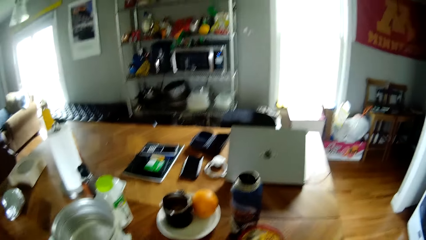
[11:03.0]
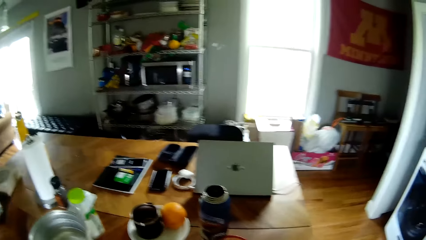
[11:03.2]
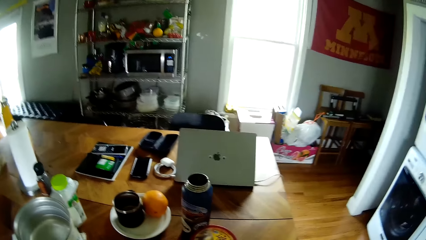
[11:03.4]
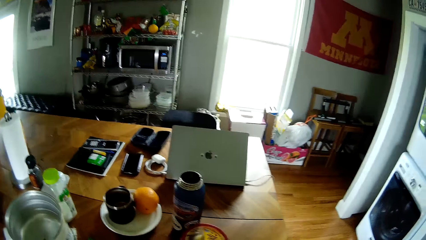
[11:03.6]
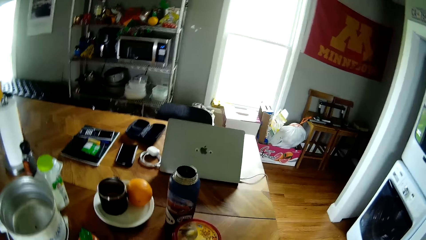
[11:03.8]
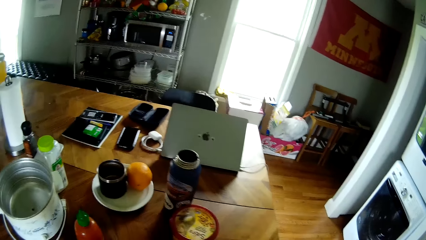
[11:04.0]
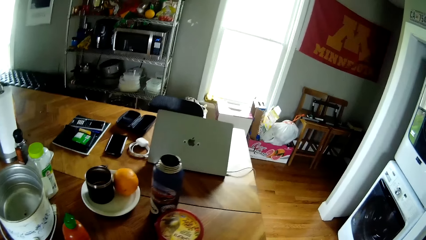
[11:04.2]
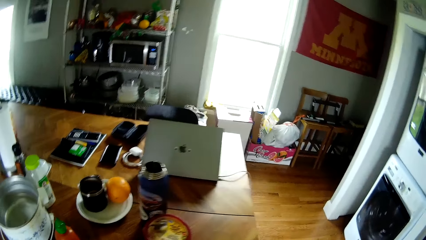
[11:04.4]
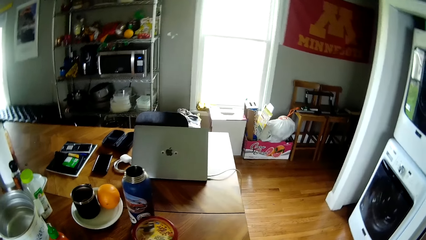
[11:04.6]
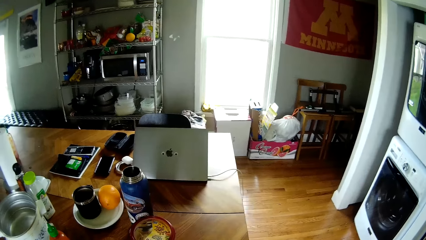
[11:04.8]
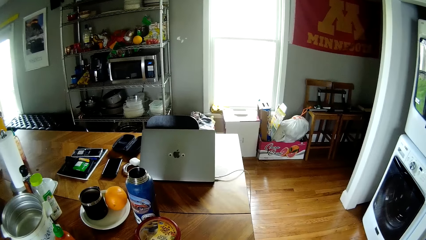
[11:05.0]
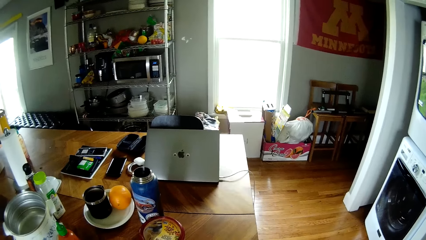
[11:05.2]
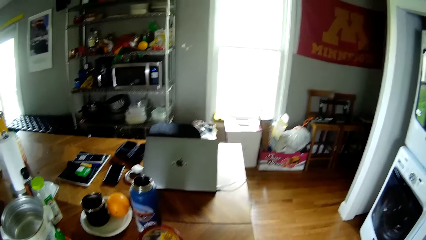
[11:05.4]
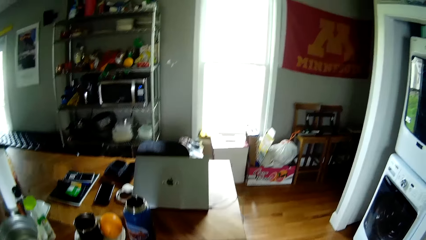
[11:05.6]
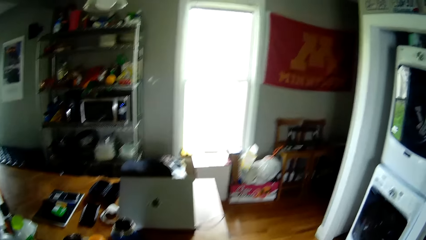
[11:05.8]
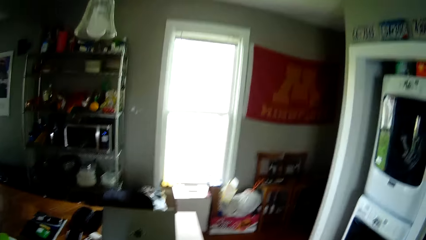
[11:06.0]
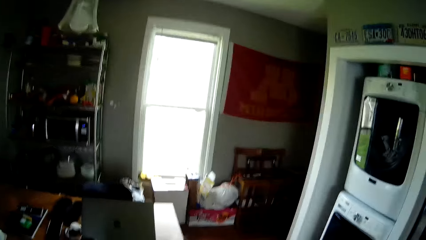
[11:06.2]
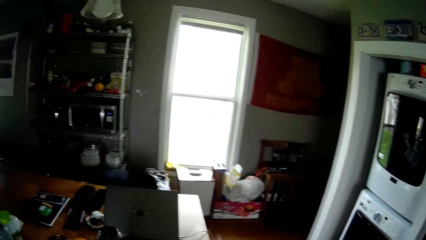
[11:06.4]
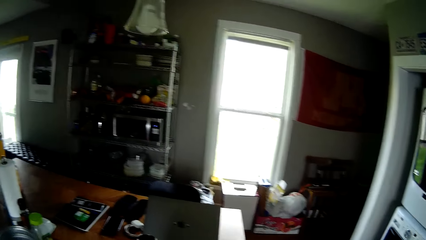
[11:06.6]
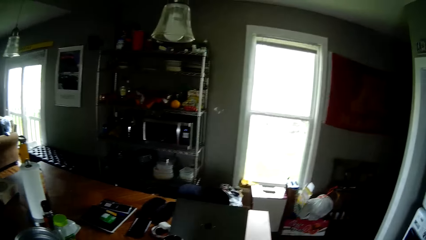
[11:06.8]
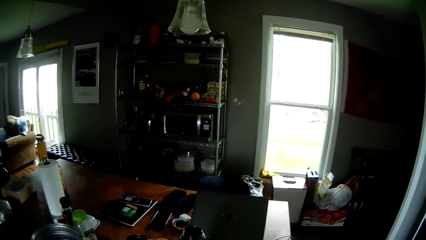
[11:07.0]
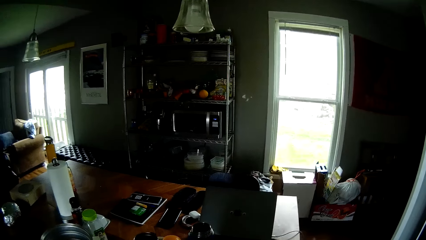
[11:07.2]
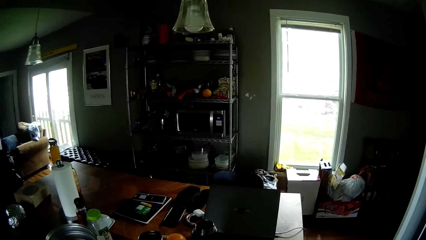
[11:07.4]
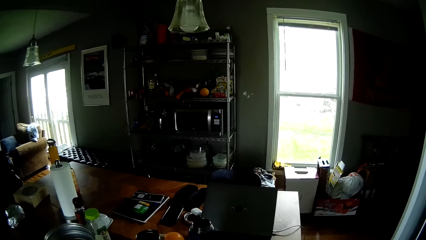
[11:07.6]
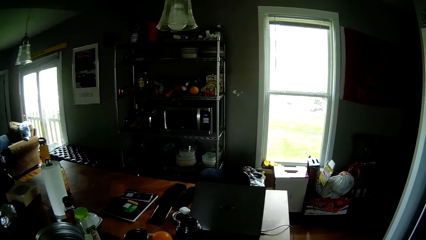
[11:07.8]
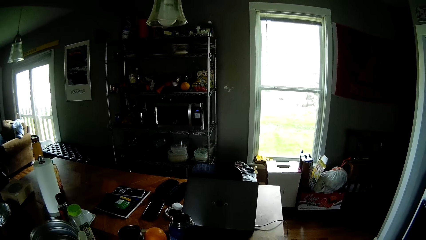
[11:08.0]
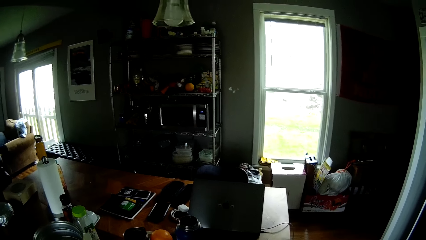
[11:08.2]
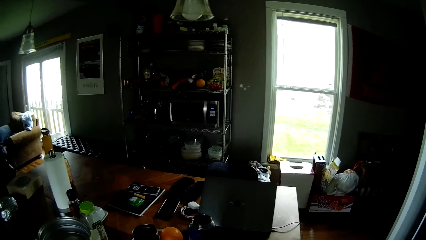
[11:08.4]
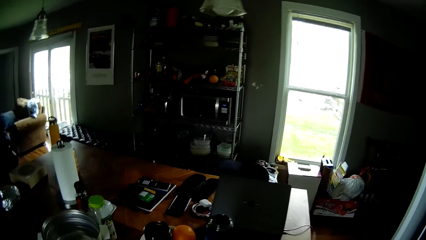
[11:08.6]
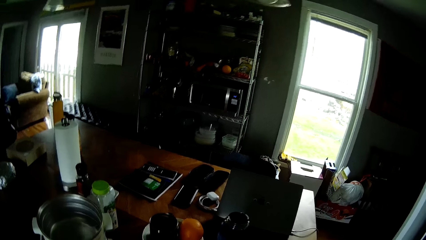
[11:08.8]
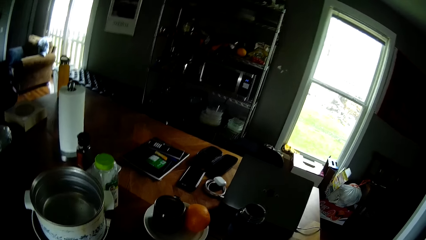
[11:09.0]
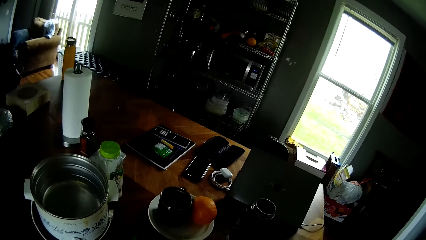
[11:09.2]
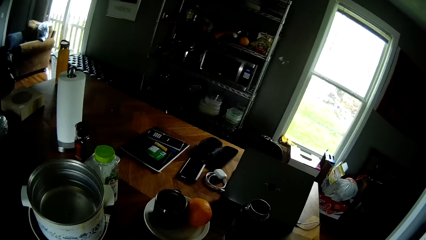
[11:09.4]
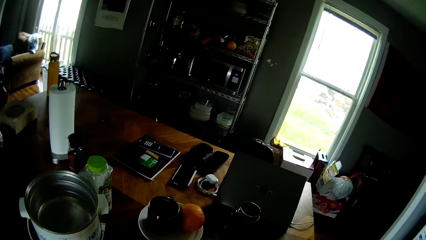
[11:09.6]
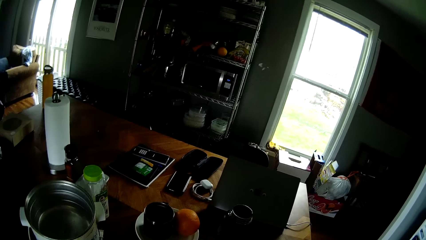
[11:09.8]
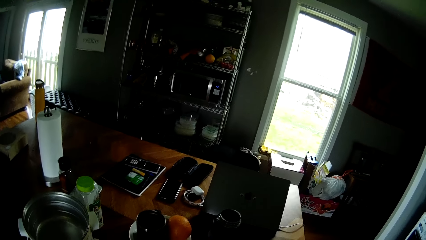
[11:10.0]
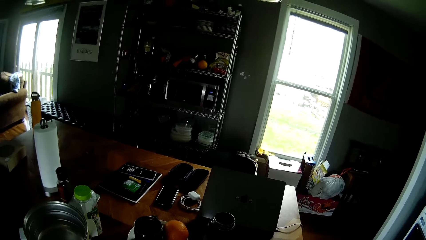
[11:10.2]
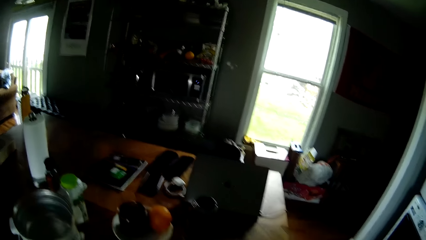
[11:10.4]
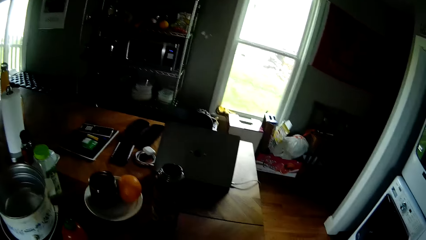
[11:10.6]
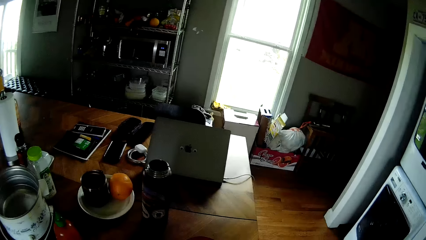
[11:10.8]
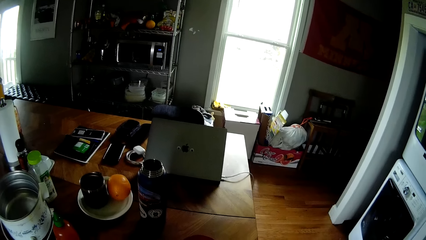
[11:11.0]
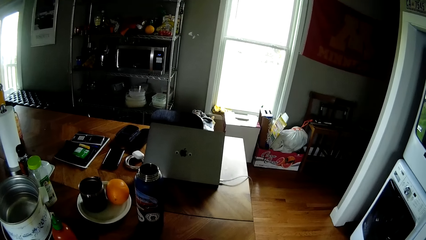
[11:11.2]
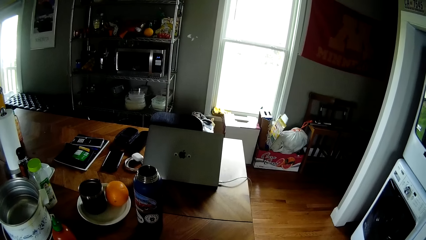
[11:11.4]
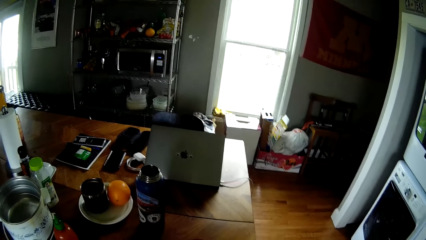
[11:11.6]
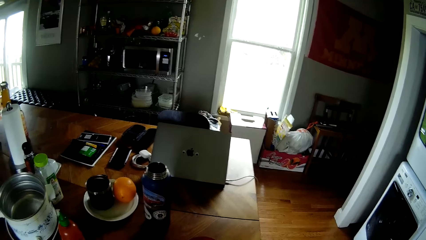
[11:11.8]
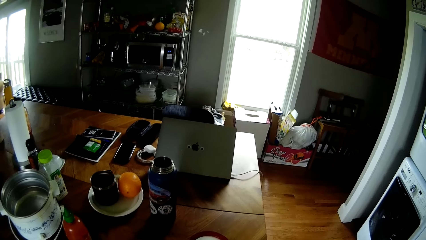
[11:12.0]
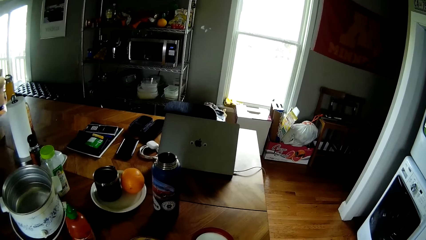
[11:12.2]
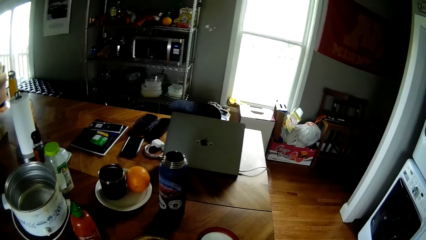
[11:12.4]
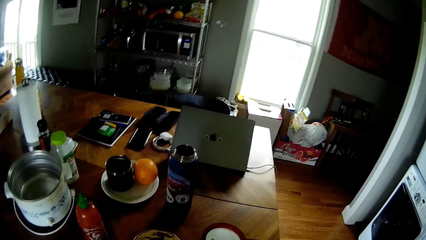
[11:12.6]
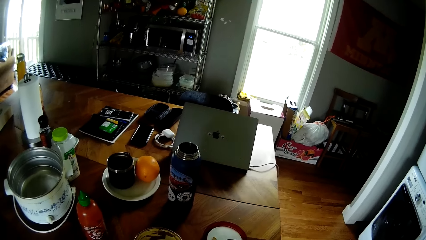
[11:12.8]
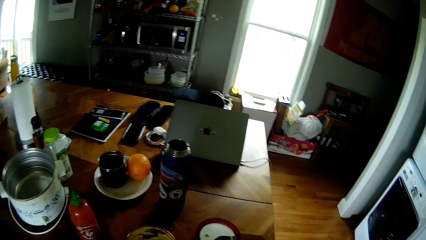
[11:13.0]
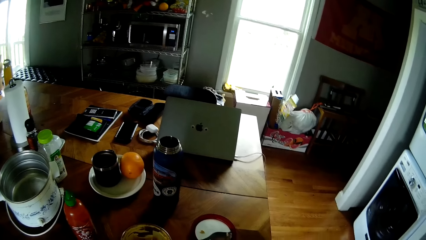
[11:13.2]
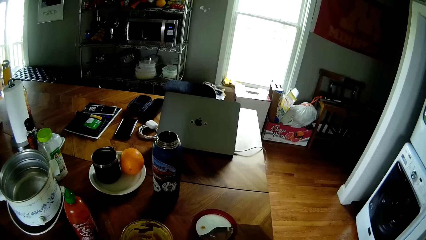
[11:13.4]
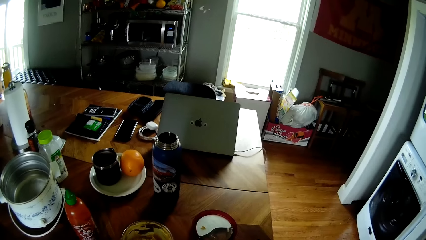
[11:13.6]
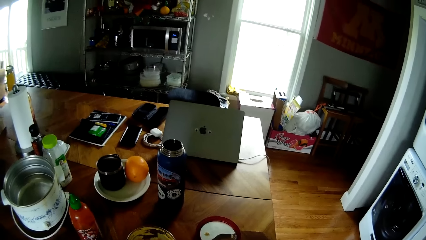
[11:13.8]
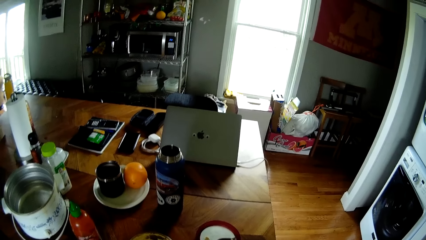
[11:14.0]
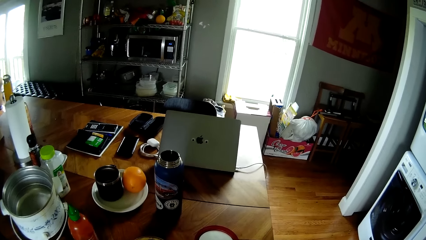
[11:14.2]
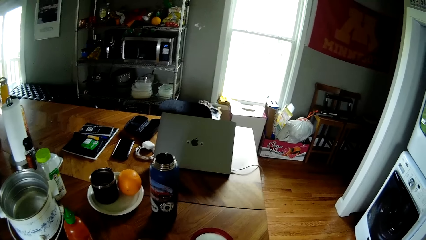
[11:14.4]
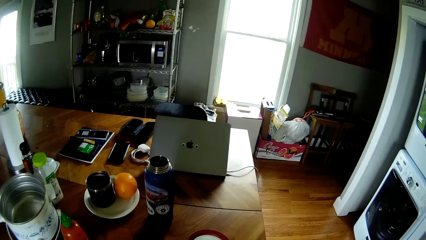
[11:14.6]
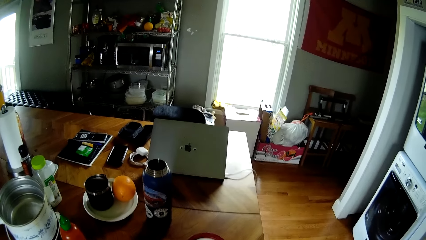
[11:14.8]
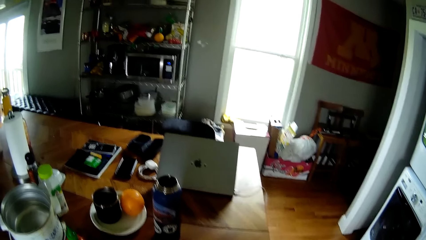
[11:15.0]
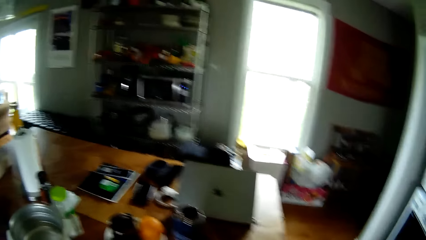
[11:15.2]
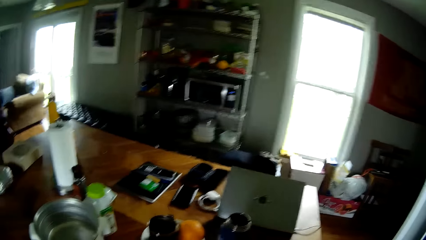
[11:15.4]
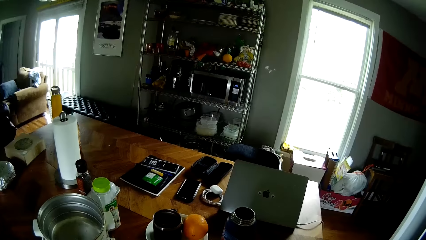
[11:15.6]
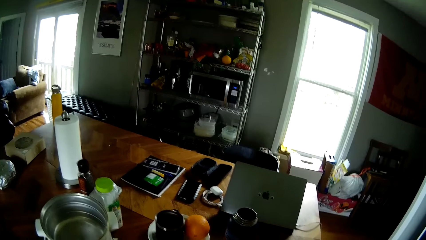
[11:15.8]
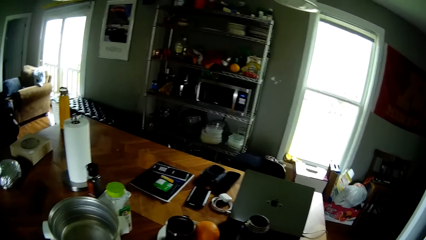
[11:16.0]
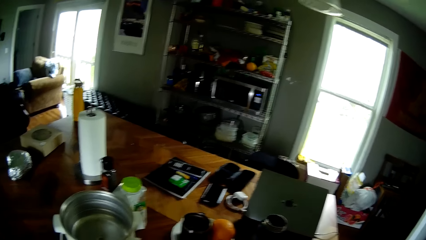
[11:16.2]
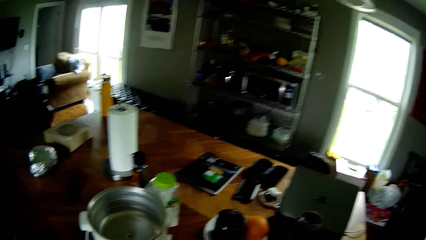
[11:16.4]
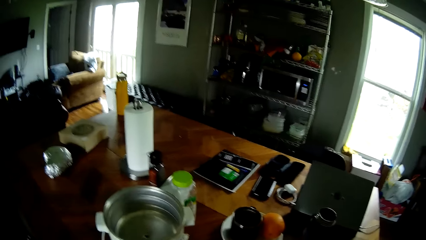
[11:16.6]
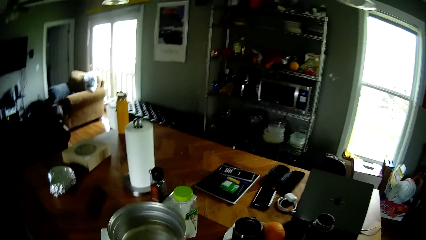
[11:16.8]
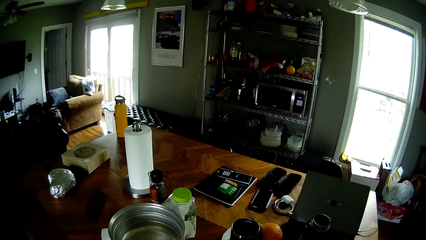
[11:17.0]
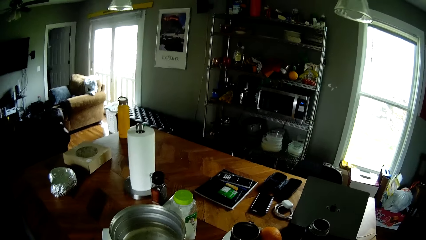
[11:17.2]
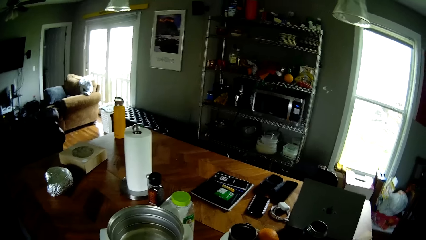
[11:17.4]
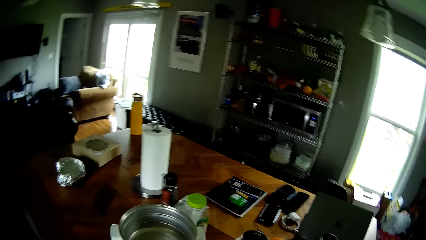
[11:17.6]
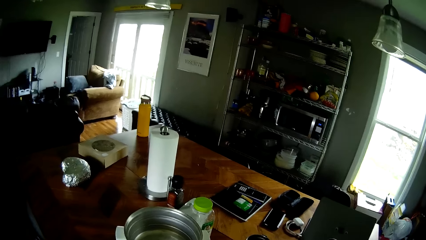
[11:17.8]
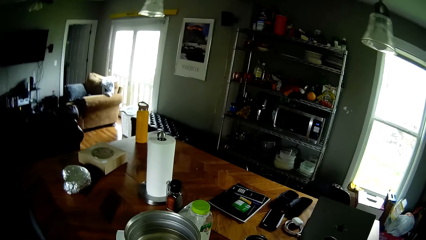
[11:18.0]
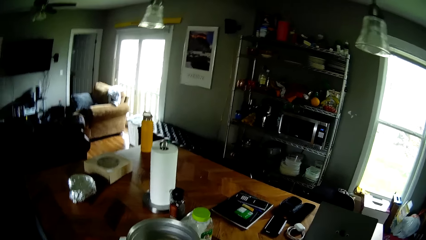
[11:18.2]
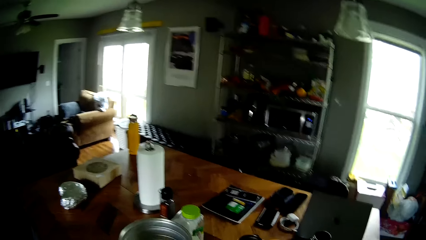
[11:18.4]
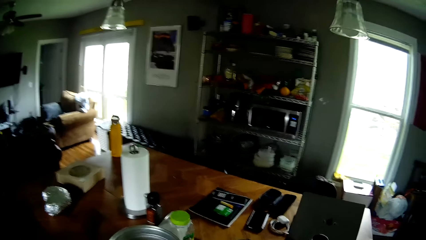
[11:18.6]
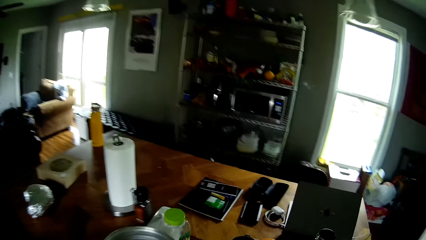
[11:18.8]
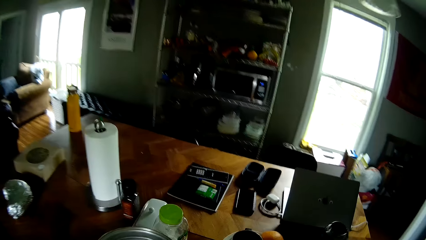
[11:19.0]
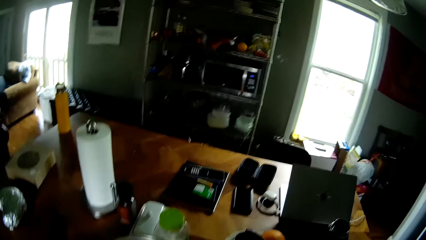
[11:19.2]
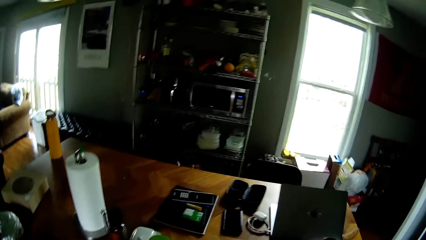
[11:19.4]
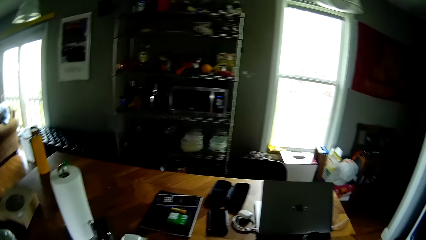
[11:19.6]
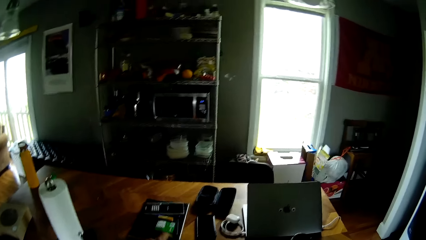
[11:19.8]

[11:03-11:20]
The camera wearer looks around. They hit a cup on the table. They hit a plate with a spoon. They look around.
